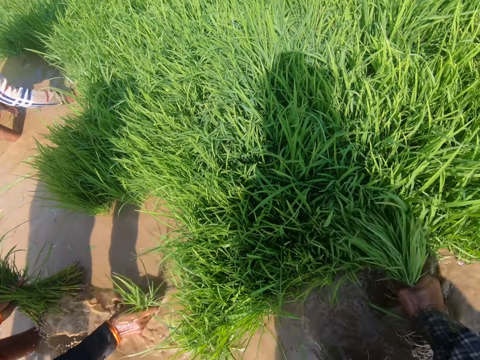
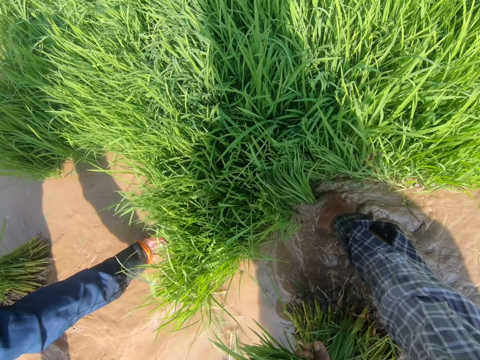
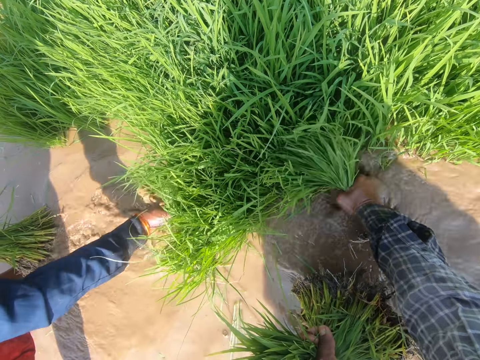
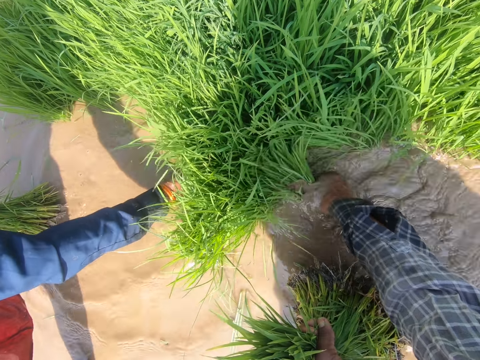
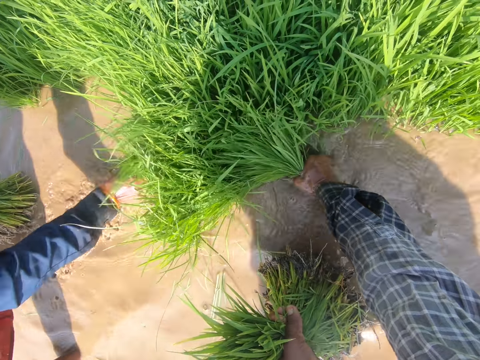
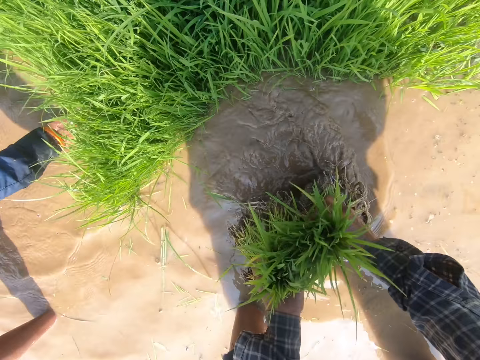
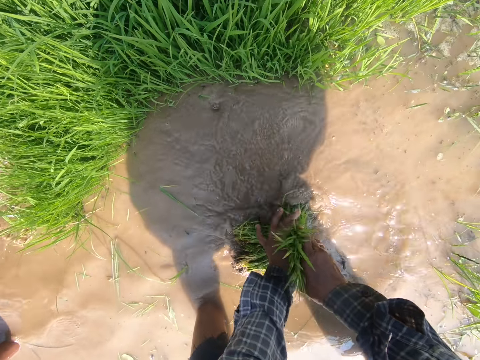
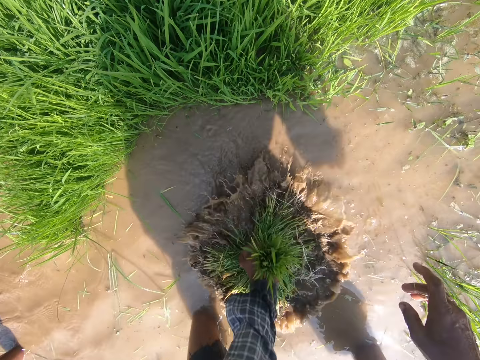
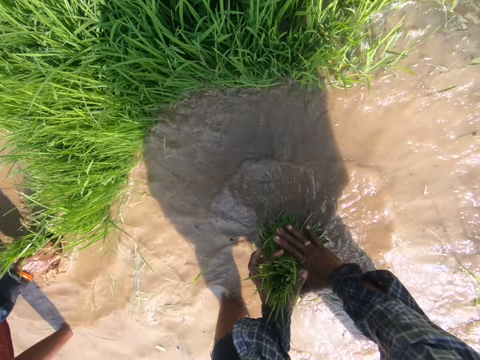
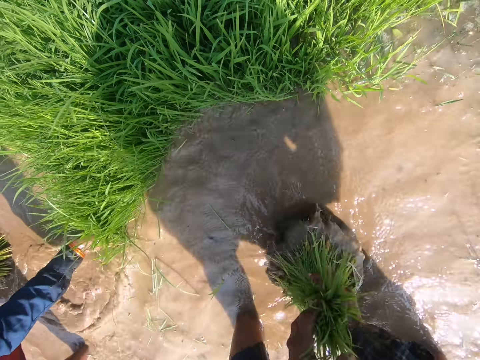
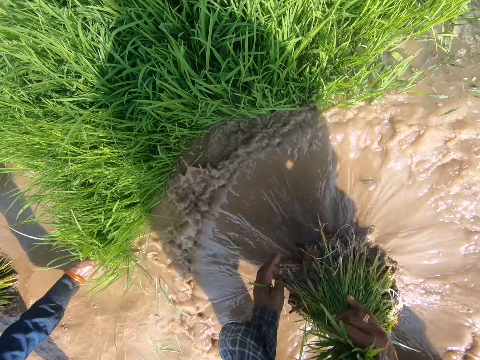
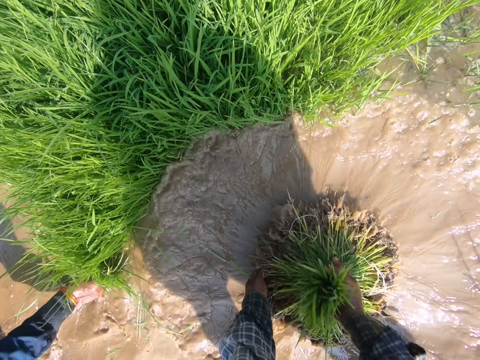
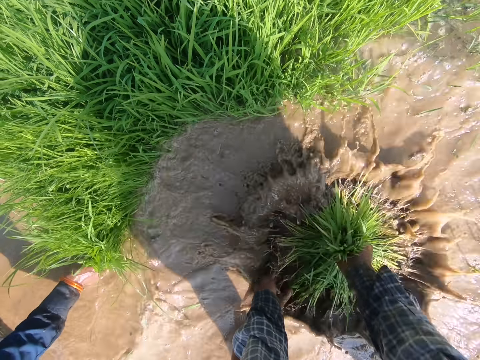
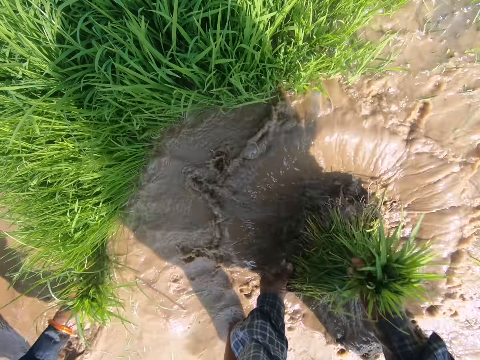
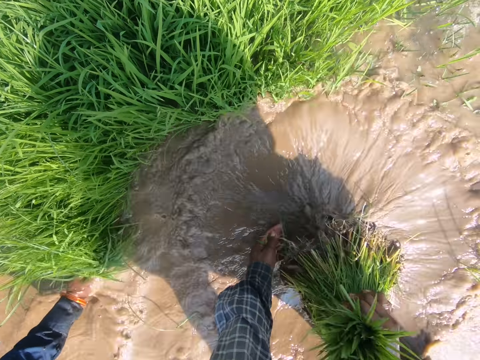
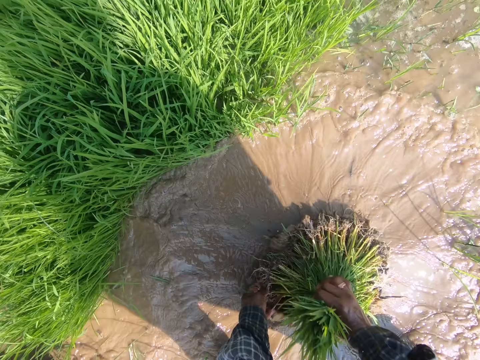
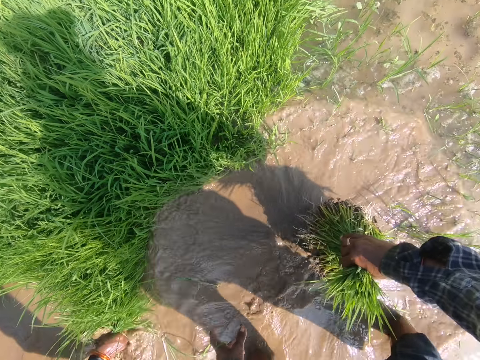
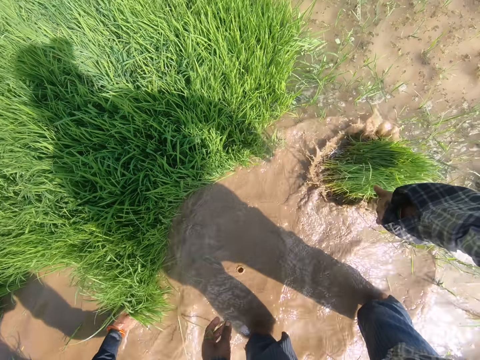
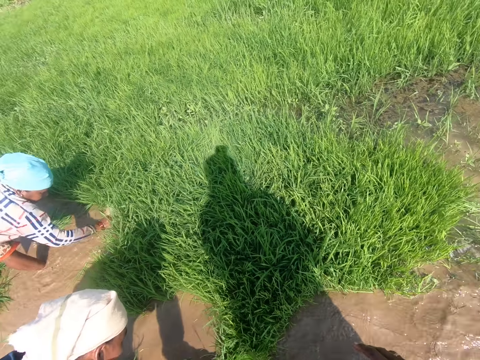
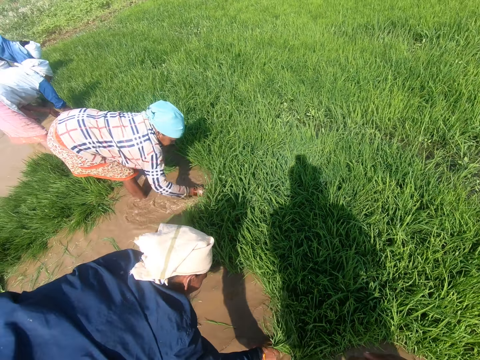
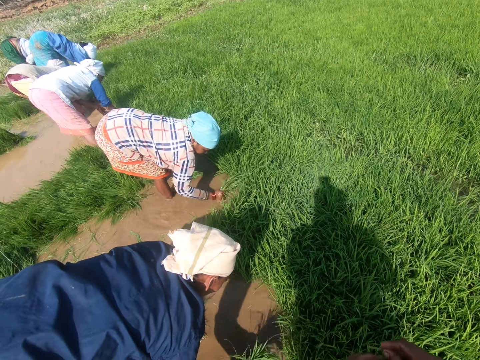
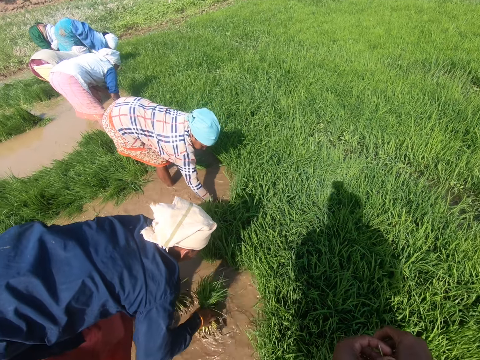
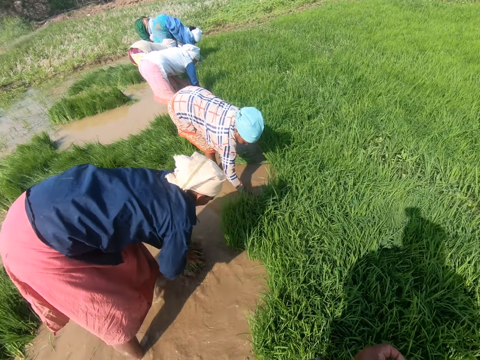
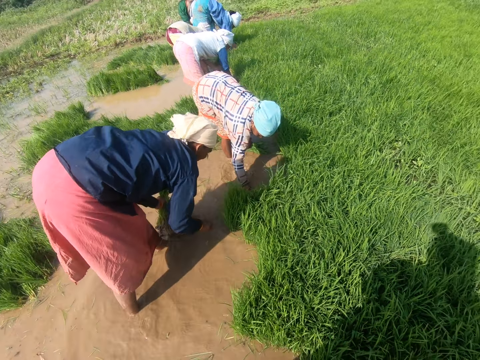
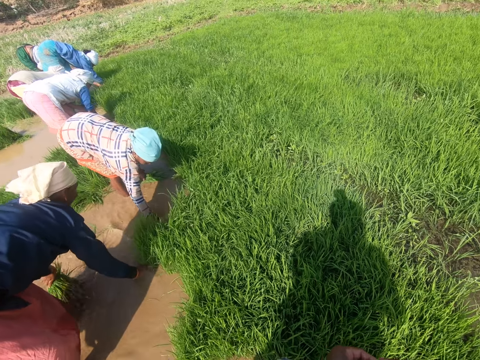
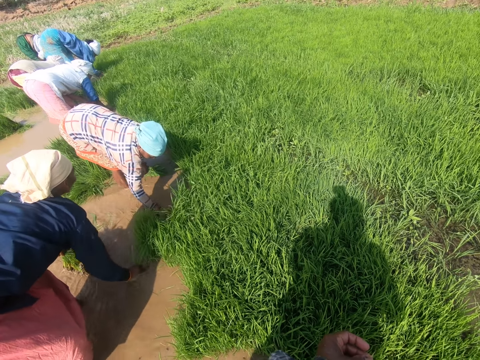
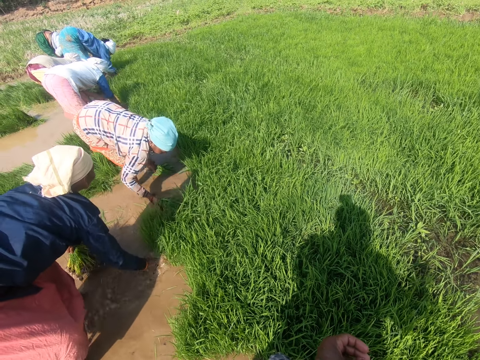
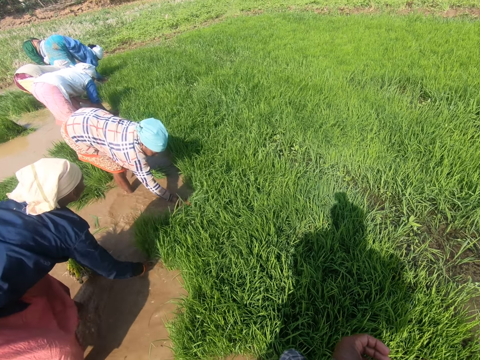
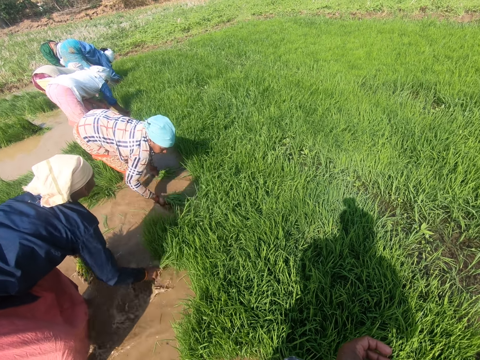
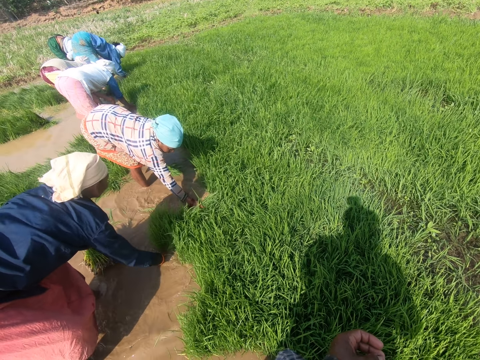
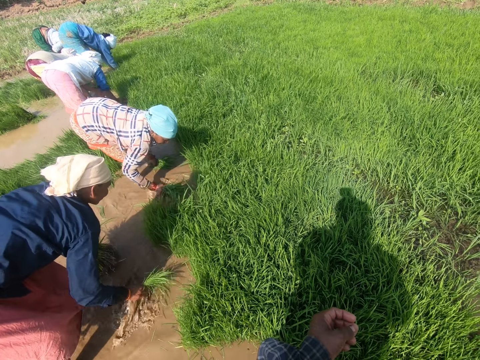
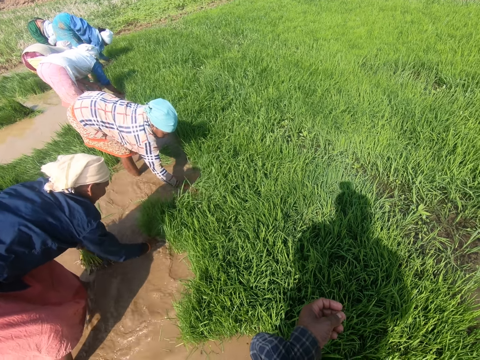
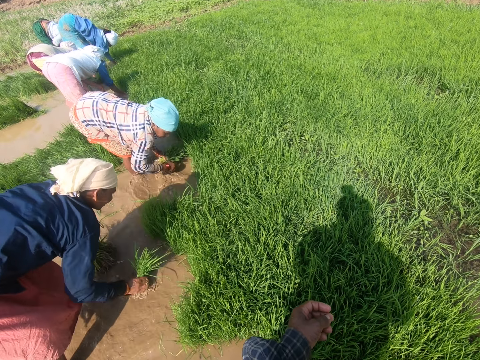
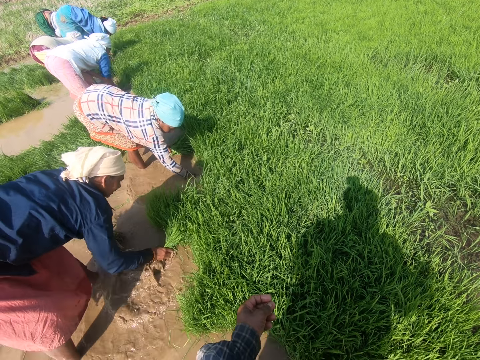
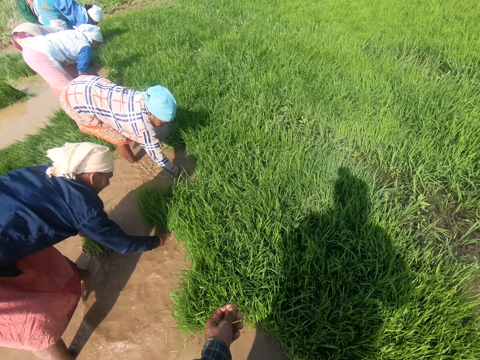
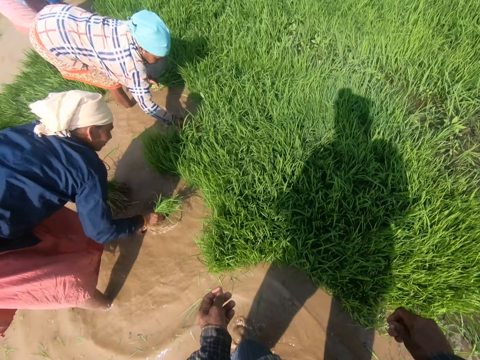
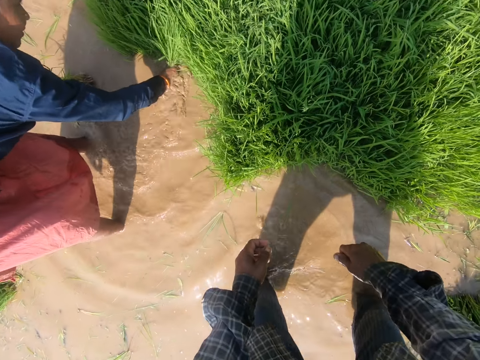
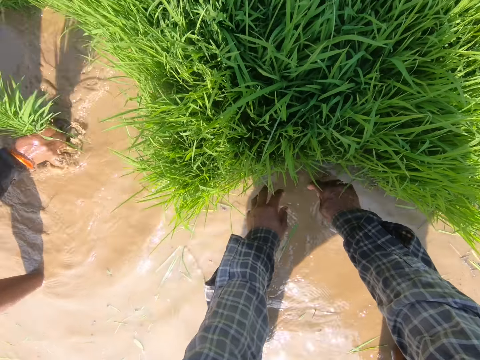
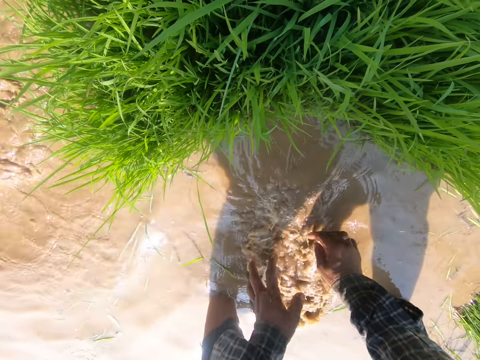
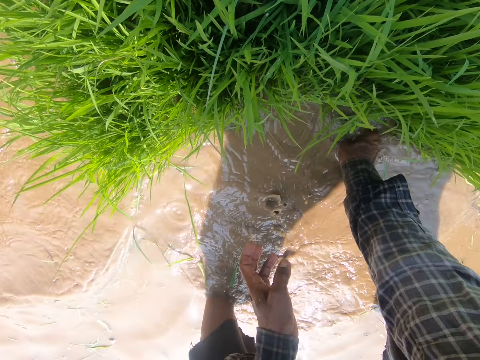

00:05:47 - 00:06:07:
A person pulls rice with her right hand. The camera wearer pulls rice with his right hand. A lady talks to the camera wearer. The camera wearer holds the grass together. He passes the harvested rice to his left hand. He washes the dirt off the harvested rice in the water. He talks at the farm. He holds the harvested rice with both hands. He passes the harvested rice to his right hand. He washes the harvested rice in the water. The lady talks to the camera wearer. The camera wearer talks to the lady. He places the grass on the ground. He drops the harvested rice in the water. The lady talks to the camera wearer. The camera wearer looks around at others. The person pulls rice. The camera wearer talks to the lady. Another person pulls rice with his right hand. The camera wearer touches the water. He flaps his hand in the water.

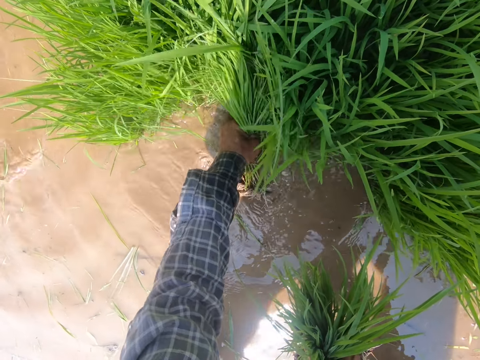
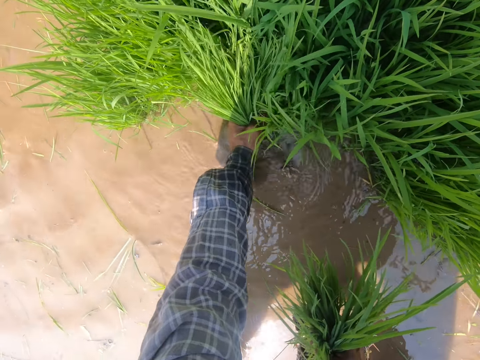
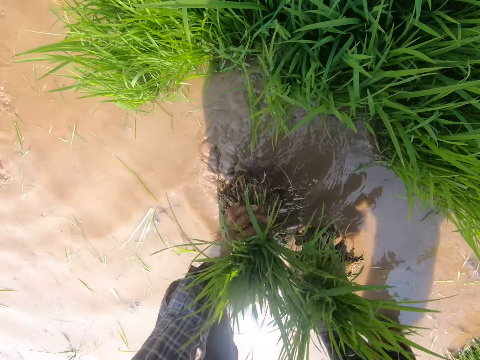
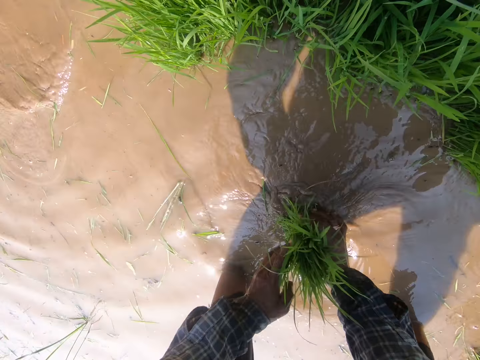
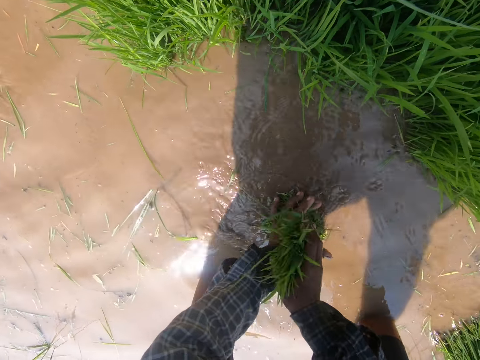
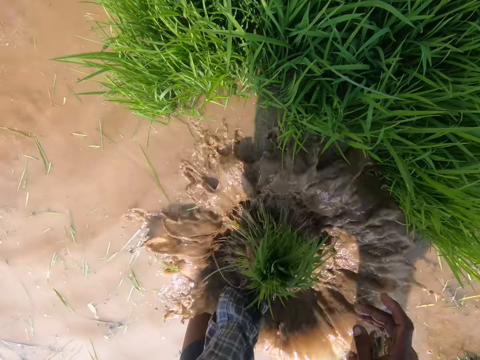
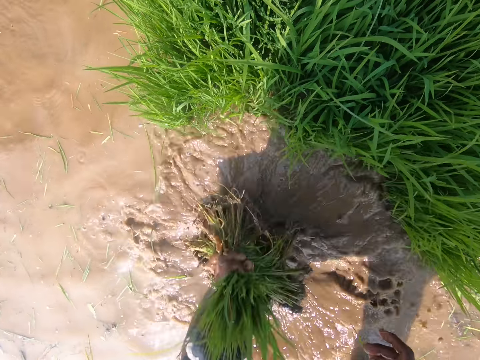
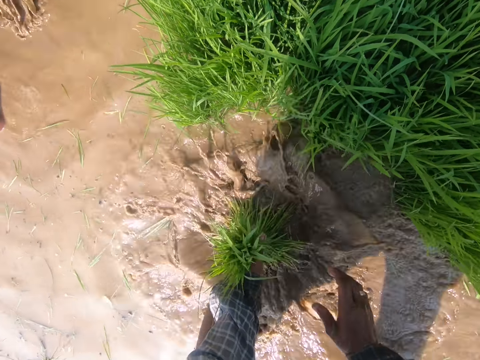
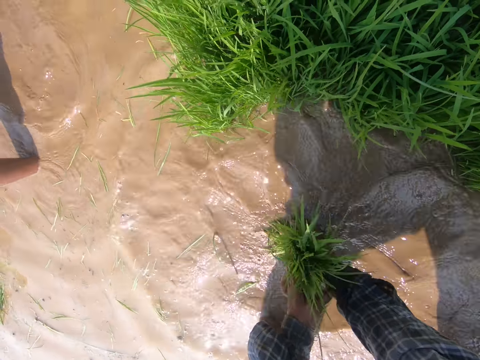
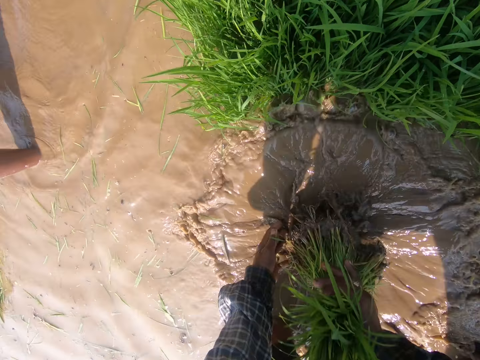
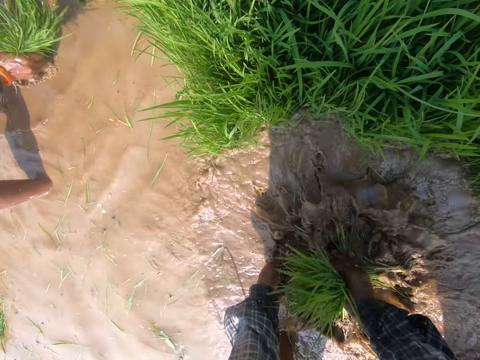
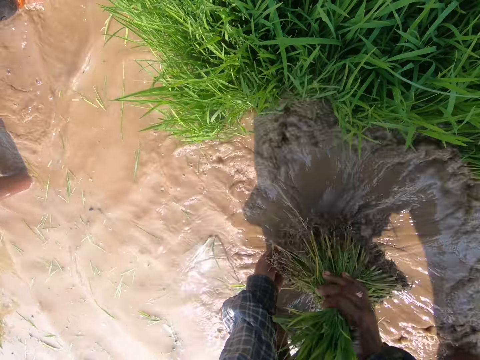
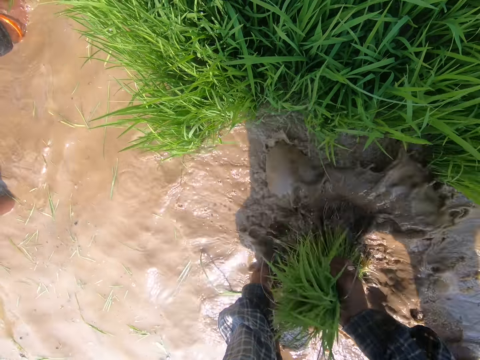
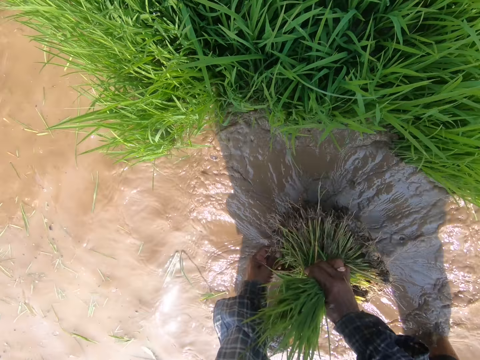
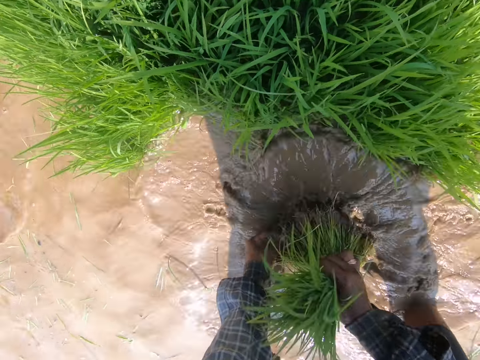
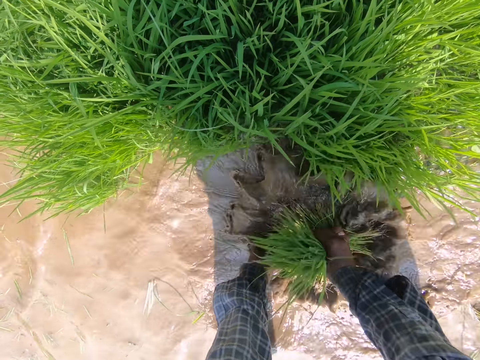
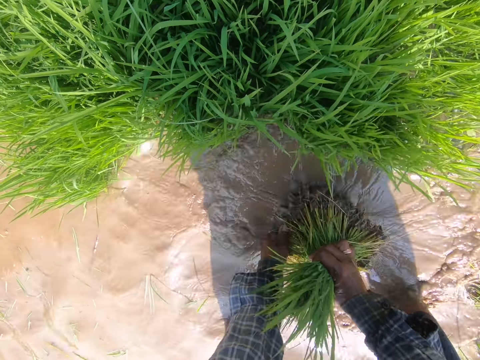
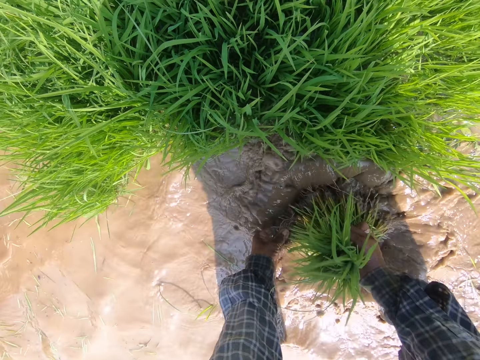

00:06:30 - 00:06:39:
The camera wearer puts the harvested rice together with both hands. He passes the harvested rice to his right hand. He holds the harvested rice with both hands. He passes the harvested rice to his left hand. He washes the dirt off the harvested rice in the water. He holds the harvested rice with both hands. He passes the harvested rice to his right hand. He washes the harvested rice in the water.
